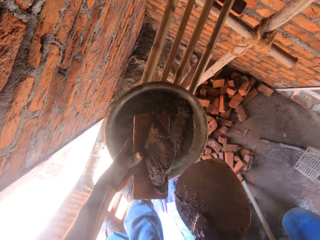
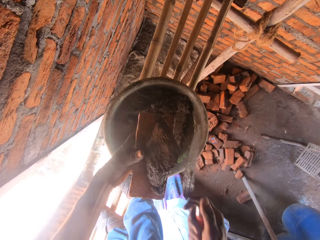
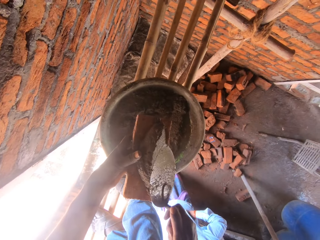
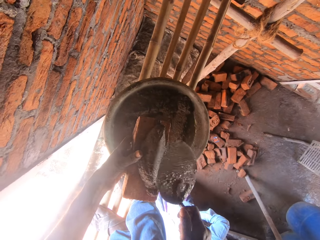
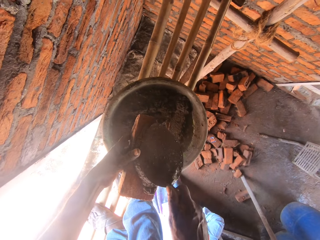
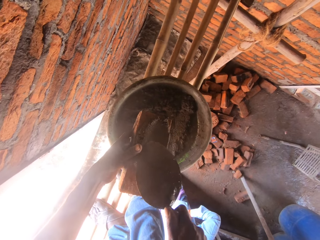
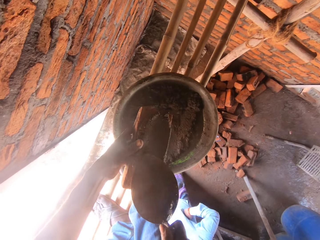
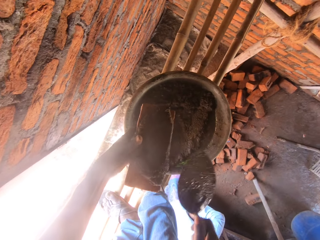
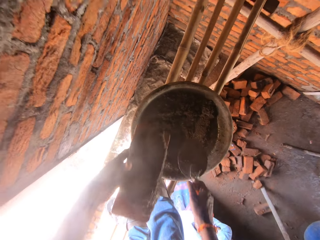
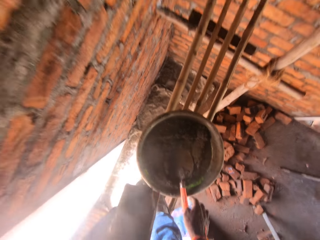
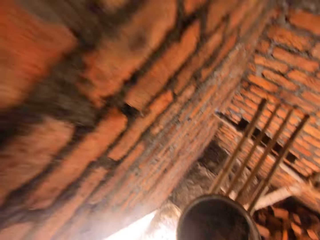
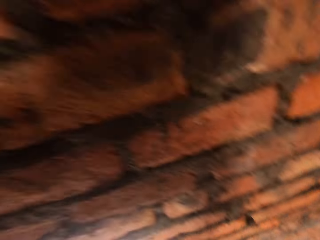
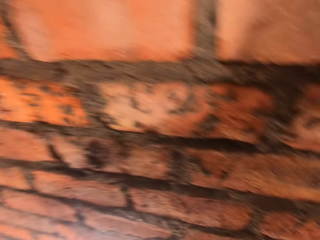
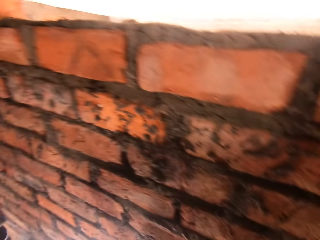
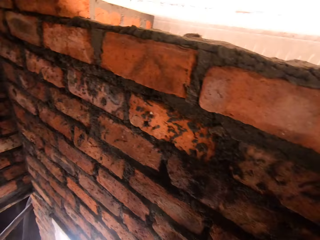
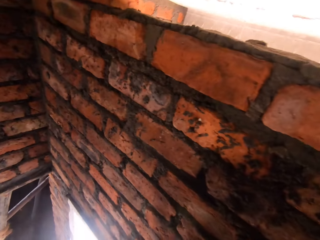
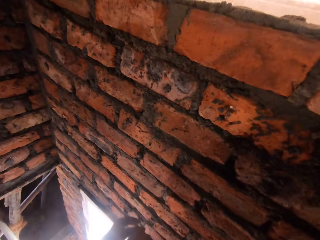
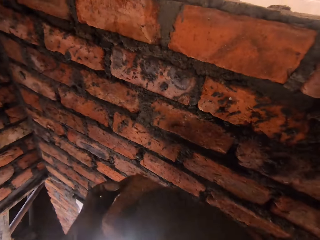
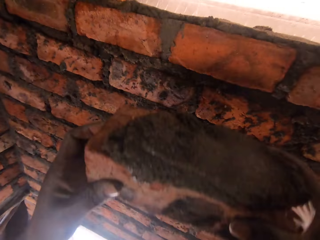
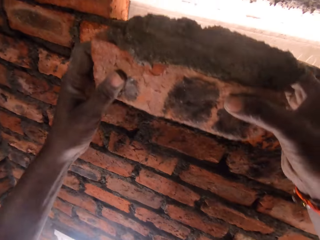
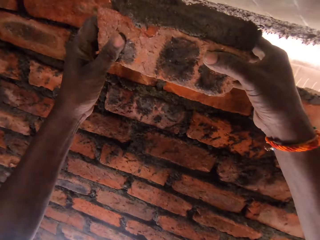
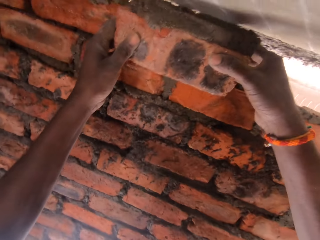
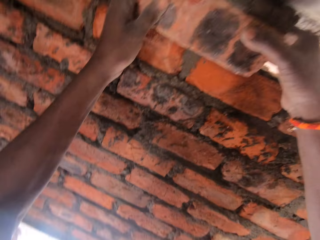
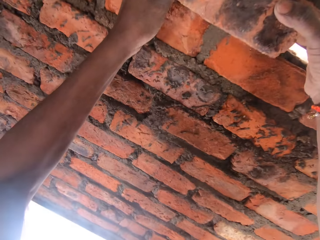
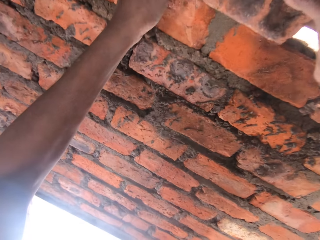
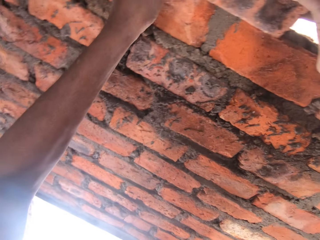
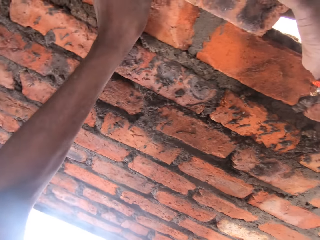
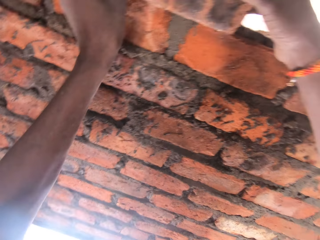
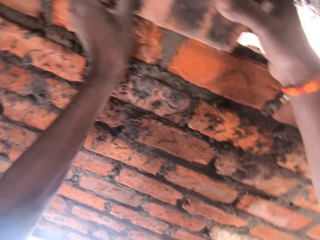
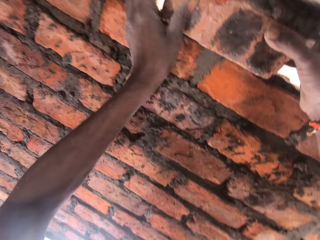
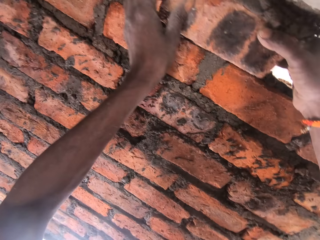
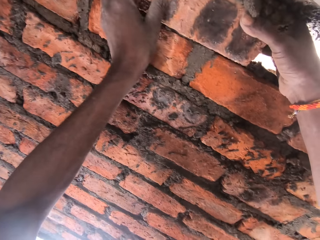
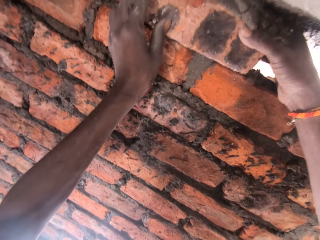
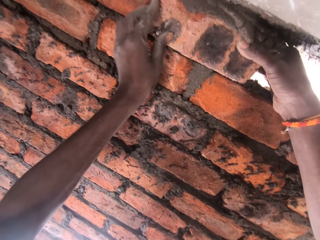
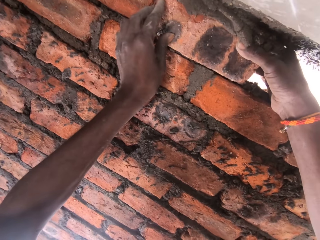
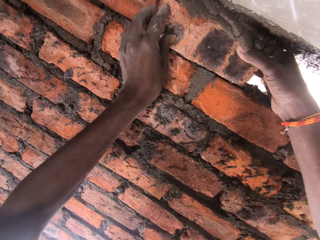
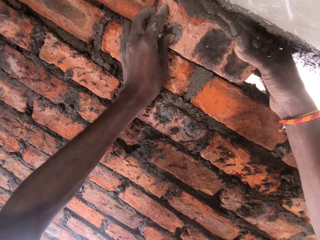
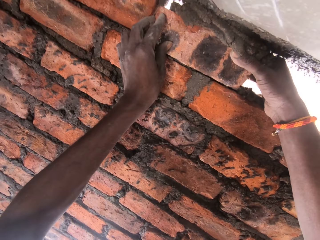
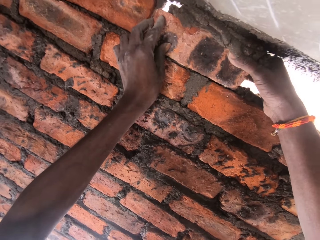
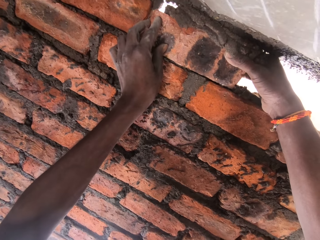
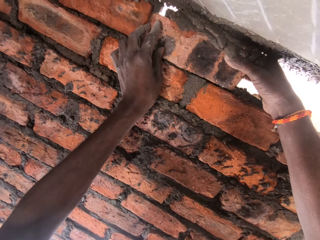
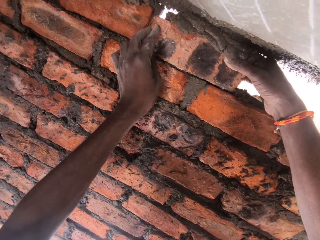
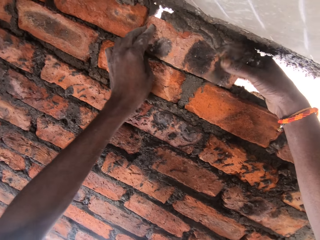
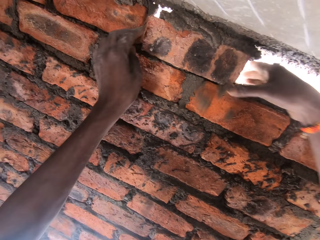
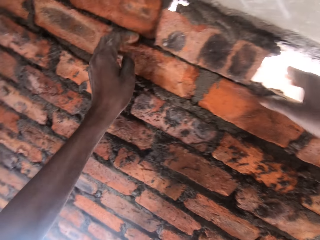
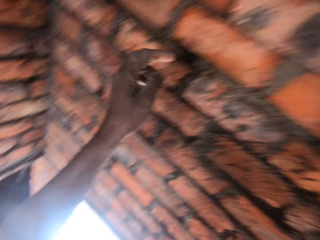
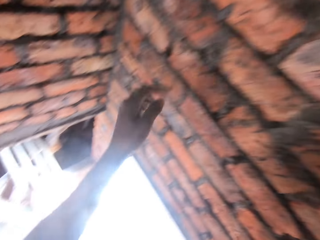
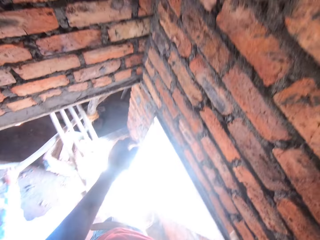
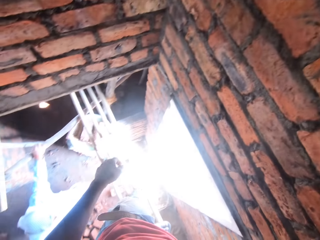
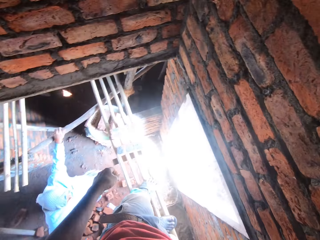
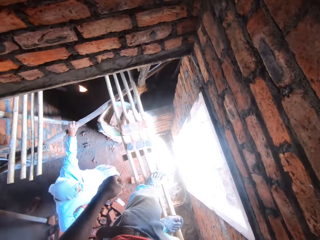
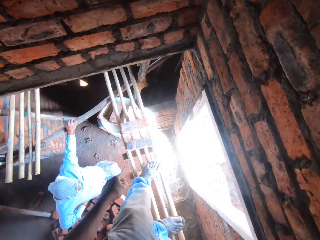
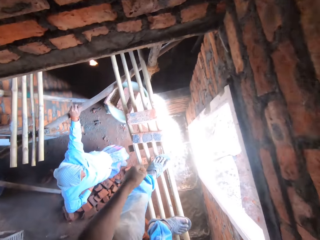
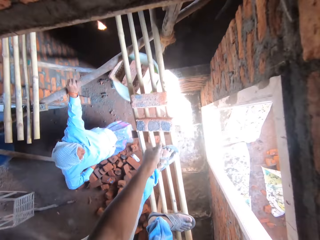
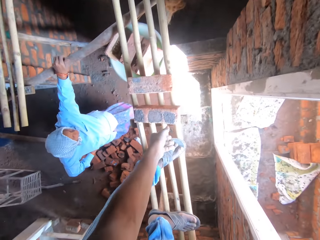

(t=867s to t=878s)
The camera wearer pours concrete on the brick. They spread concrete on the brick with a trowel. A woman converses with the camera wearer. The camera wearer drops the brick trowel in the bowl of concrete. They look left and walk left. They place the brick on the brick wall. They move the brick with hands. They look down.

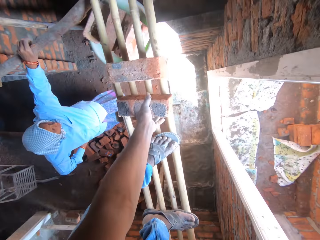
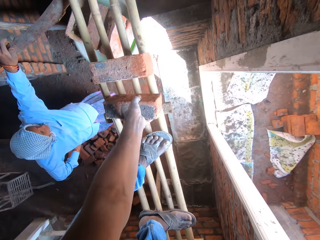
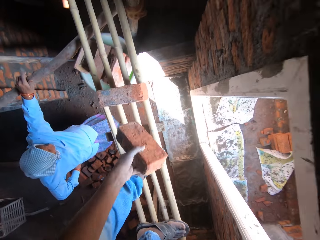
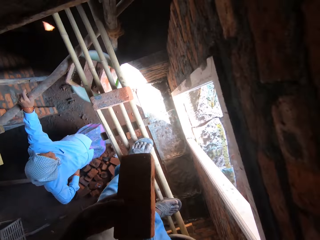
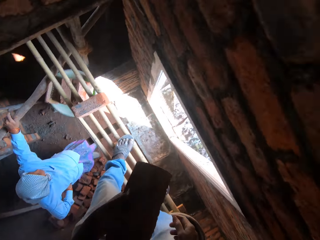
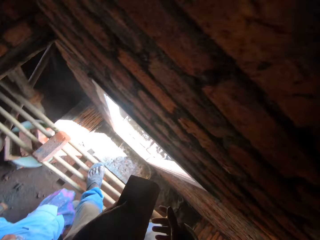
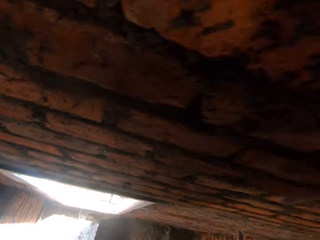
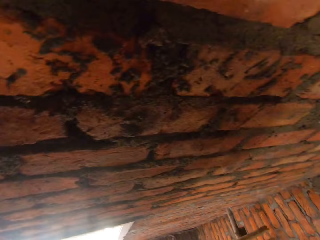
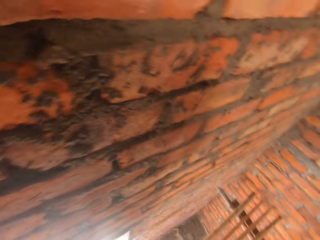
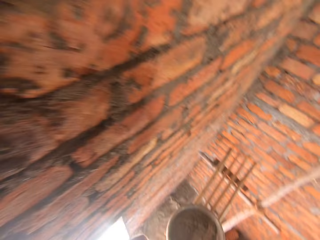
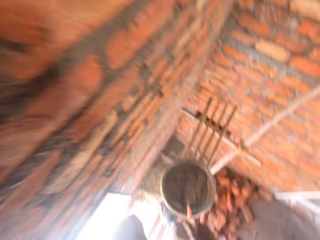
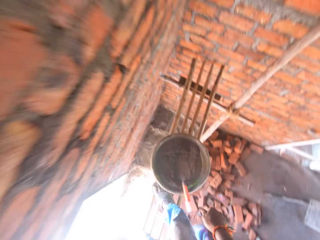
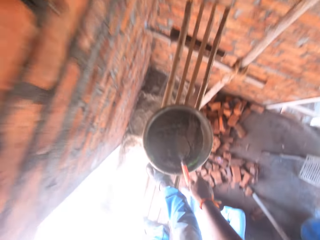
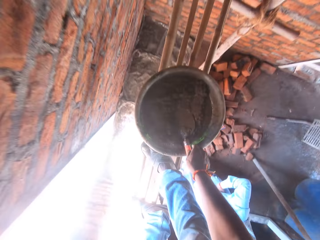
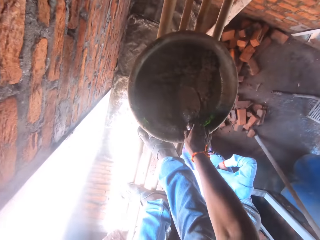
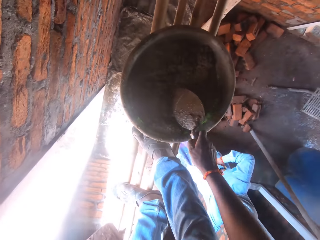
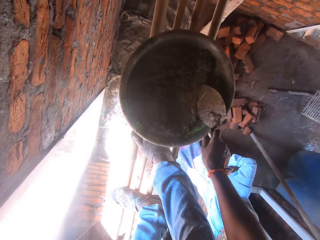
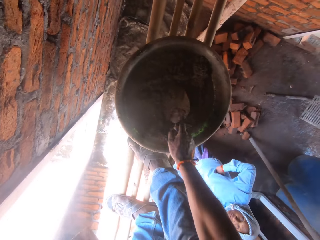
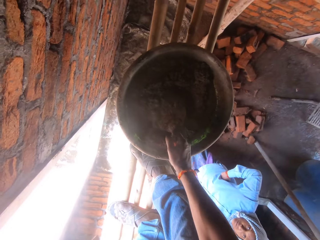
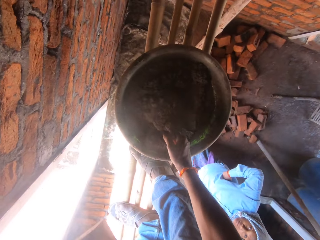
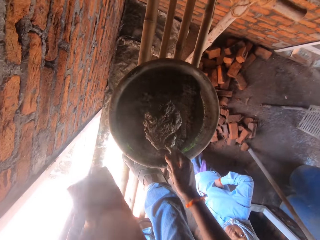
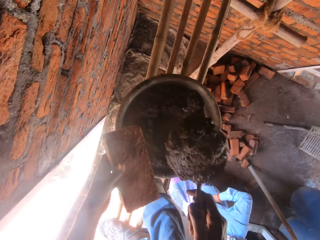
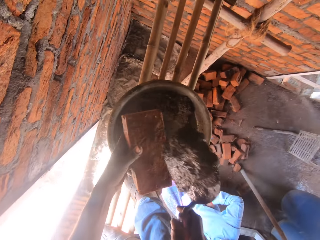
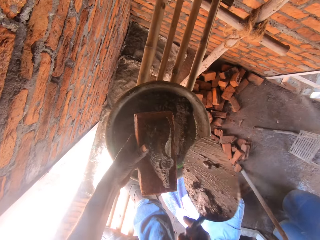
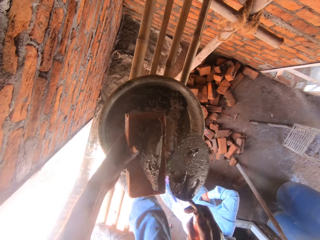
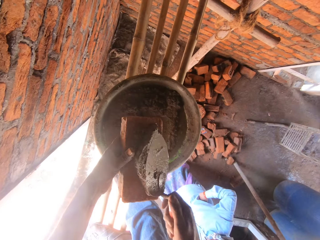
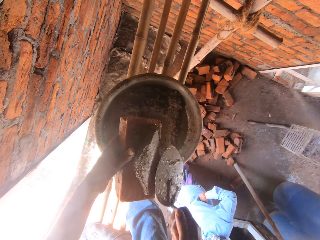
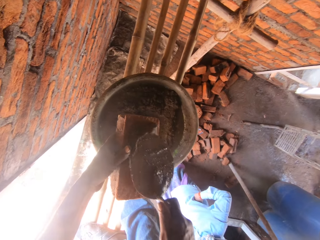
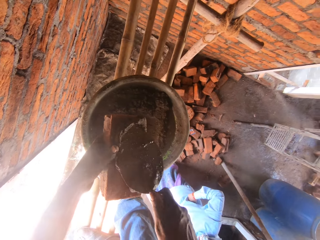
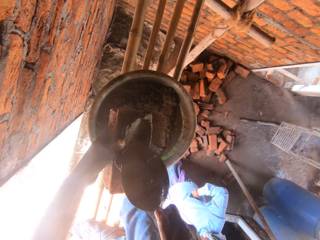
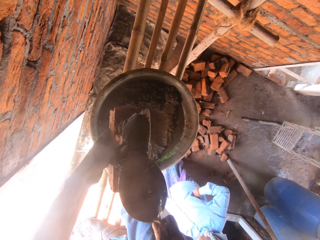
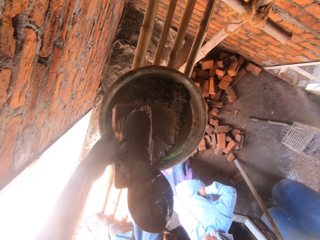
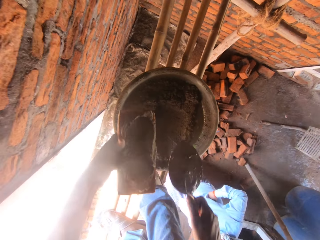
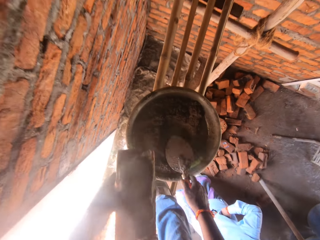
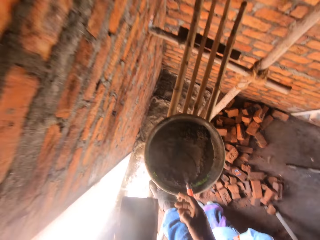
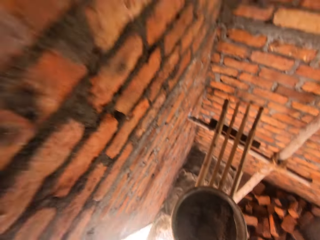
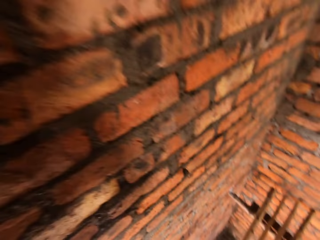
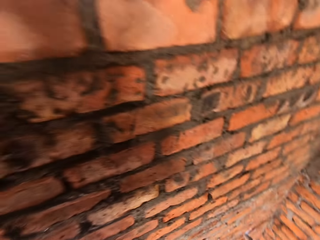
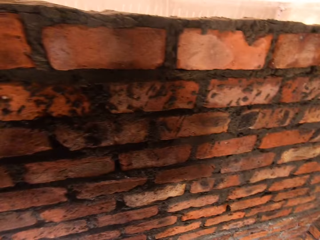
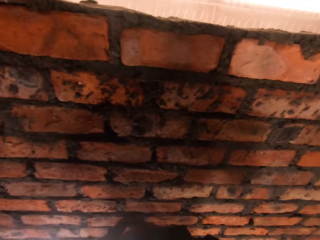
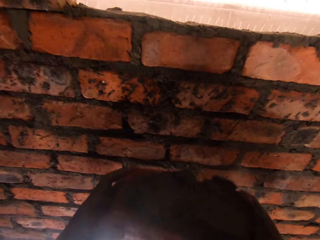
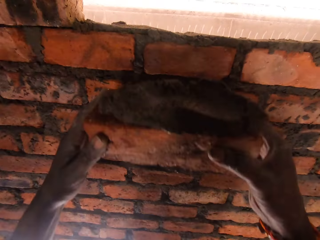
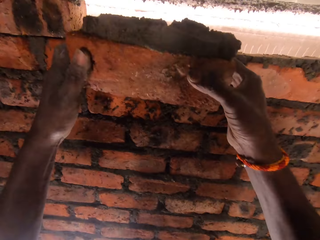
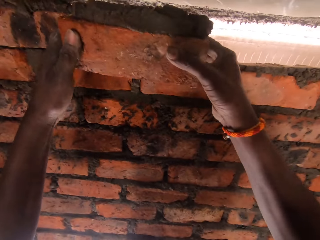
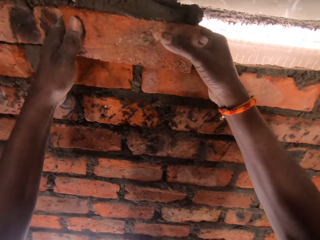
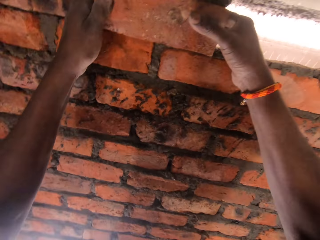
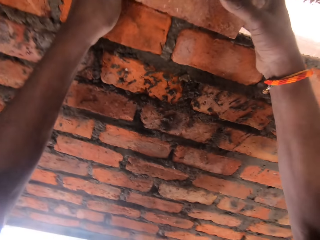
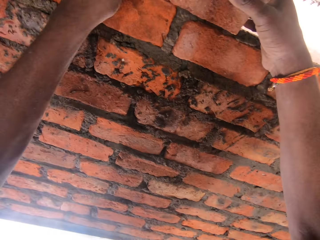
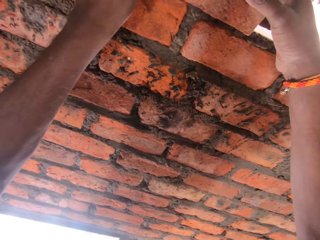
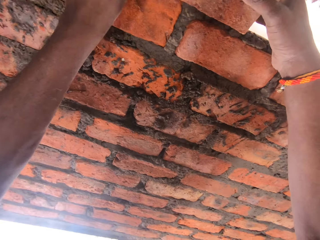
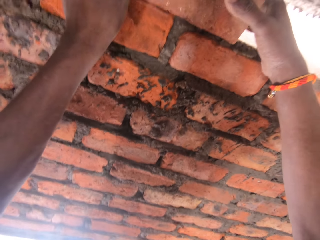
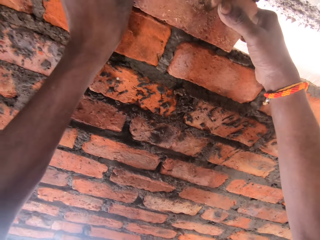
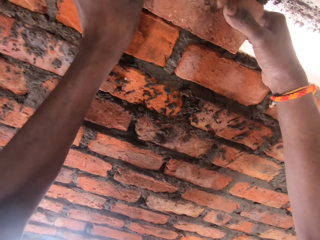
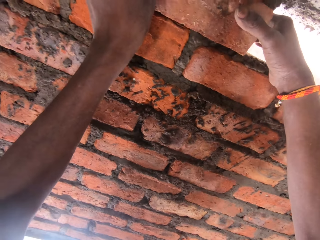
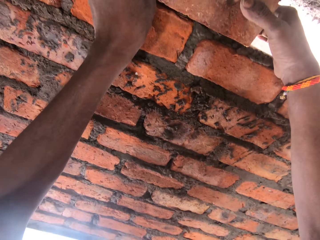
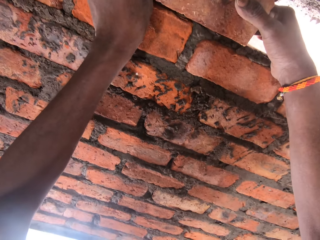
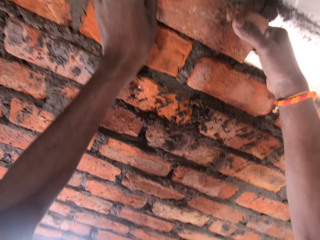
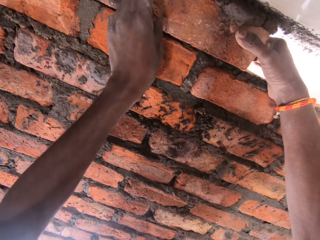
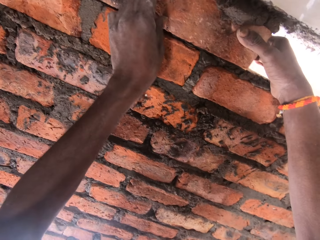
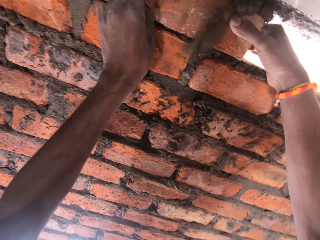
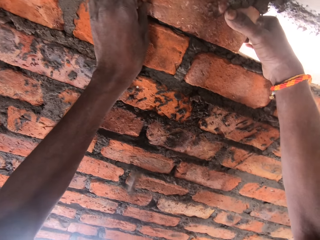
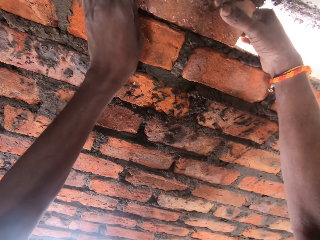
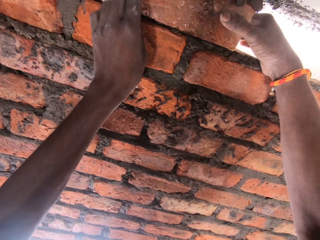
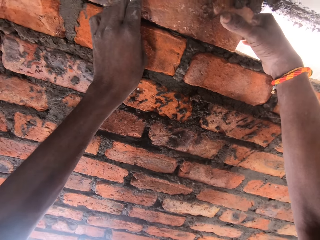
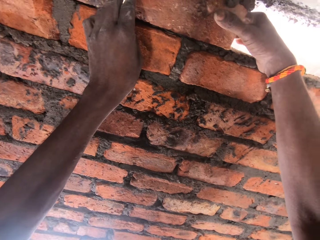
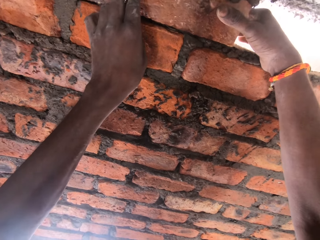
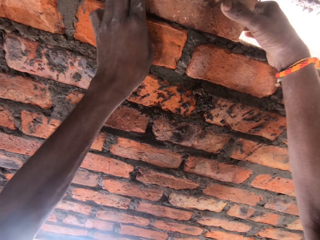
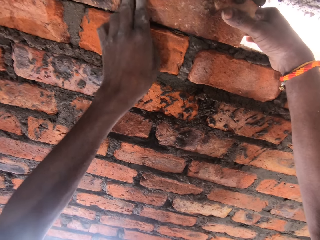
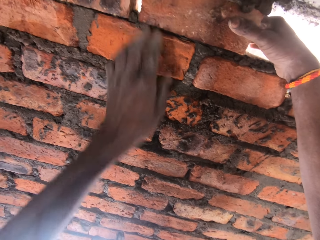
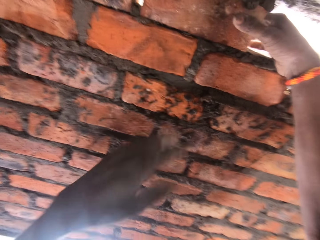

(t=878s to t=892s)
The camera wearer picks up a brick. They look right and walk right. They pick up the brick trowel. They scoop concrete with the brick trowel. They pour concrete on the brick. They spread concrete on the brick with the trowel. They drop the brick trowel in the bowl of concrete. They look forward. They place the brick on the brick wall. They move the brick with hands.
